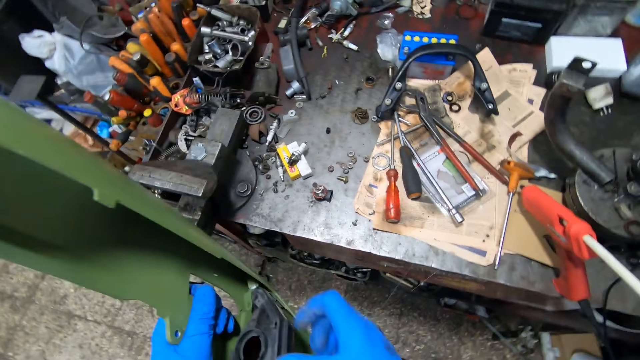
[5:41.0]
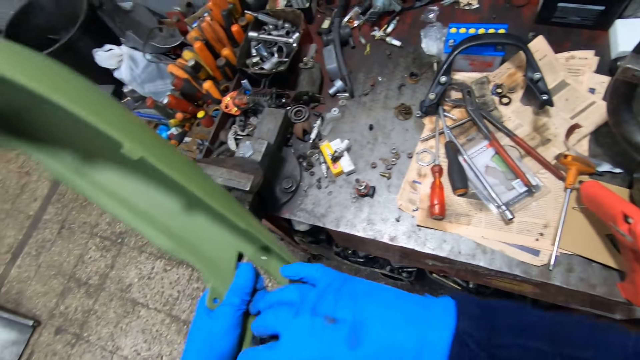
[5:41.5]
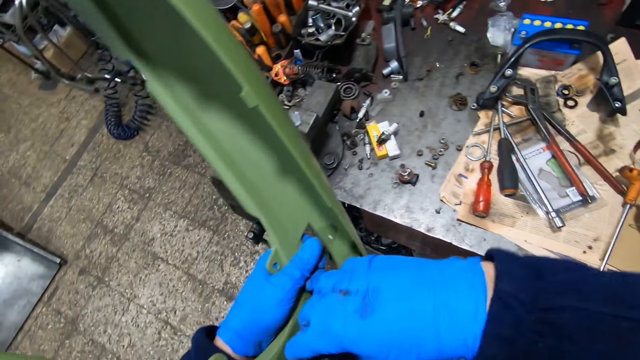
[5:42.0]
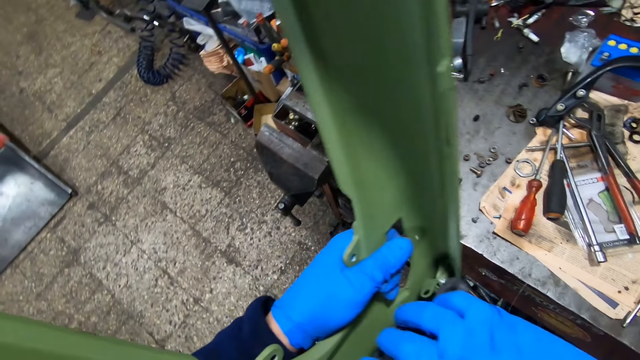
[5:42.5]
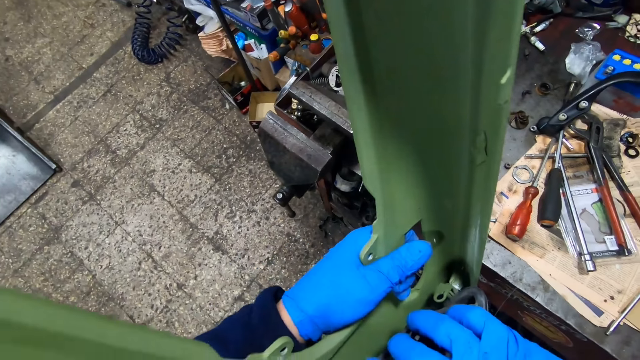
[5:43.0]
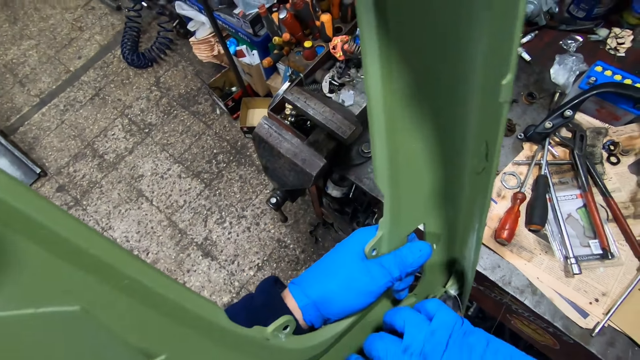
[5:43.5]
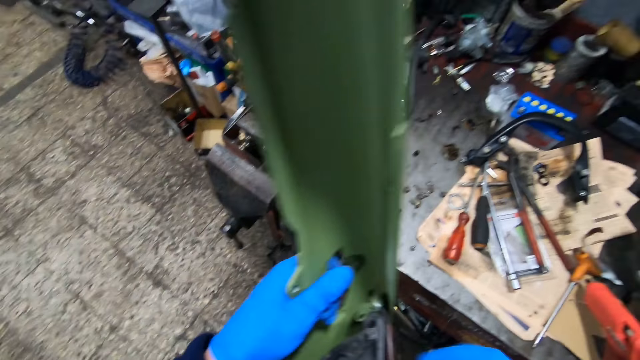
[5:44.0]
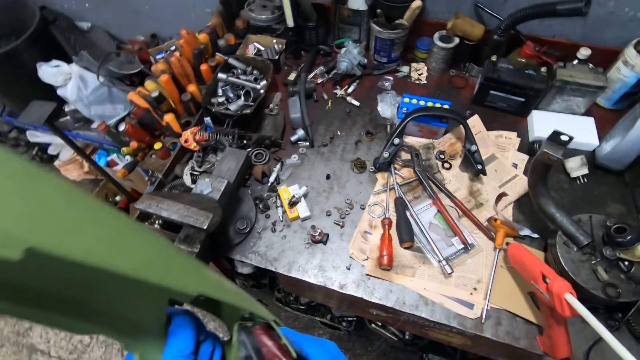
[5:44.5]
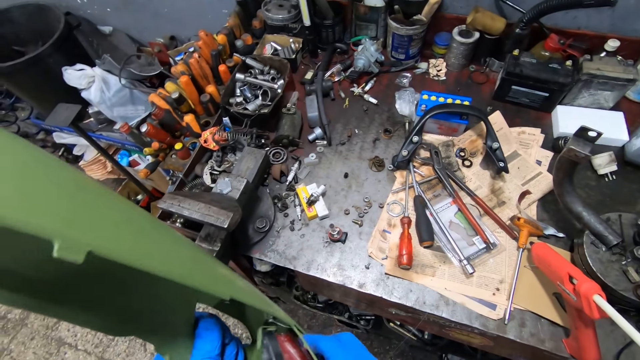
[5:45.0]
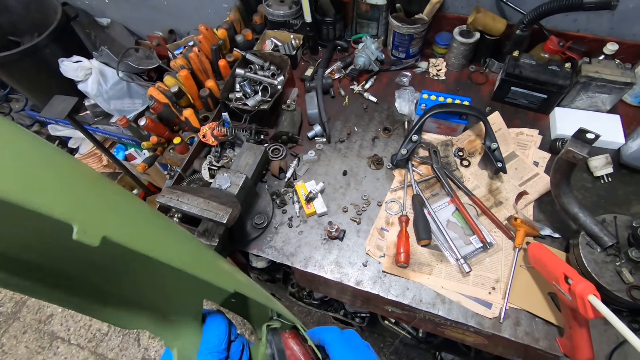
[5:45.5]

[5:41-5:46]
The camera wearer fixes the spare part in the plastic hood.

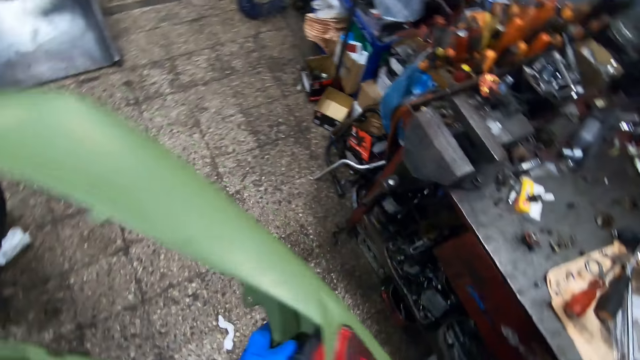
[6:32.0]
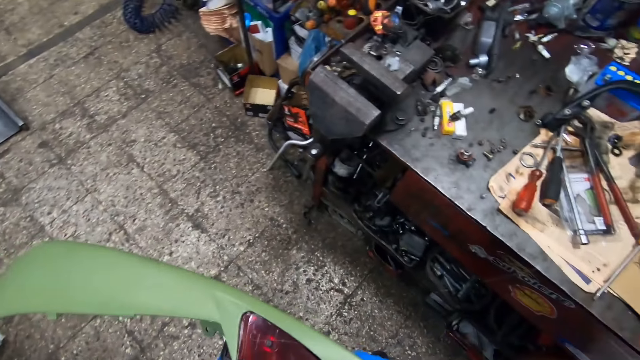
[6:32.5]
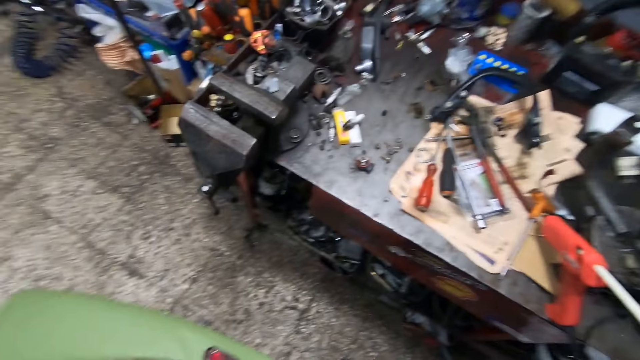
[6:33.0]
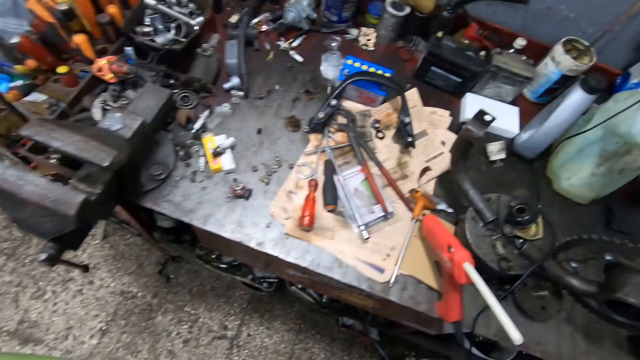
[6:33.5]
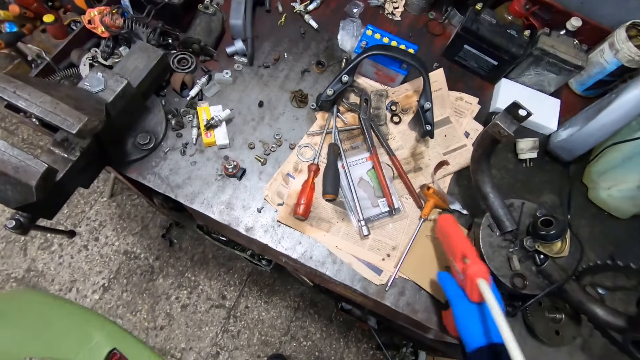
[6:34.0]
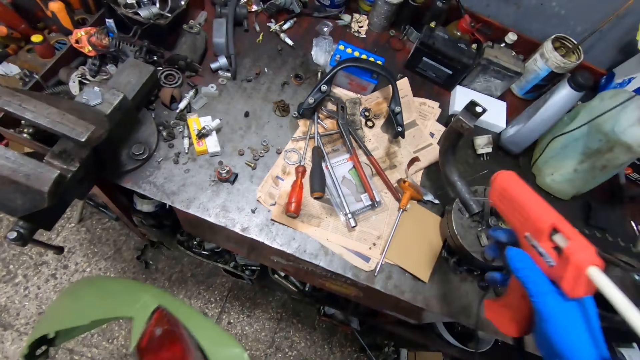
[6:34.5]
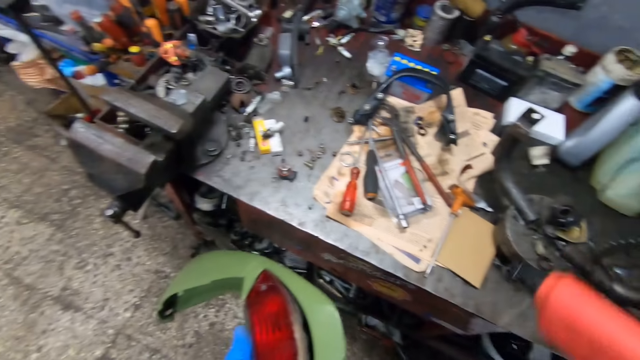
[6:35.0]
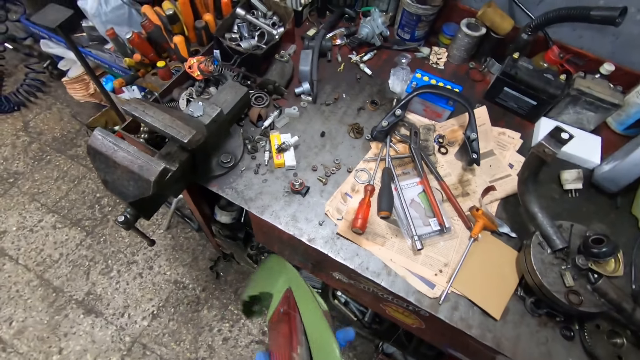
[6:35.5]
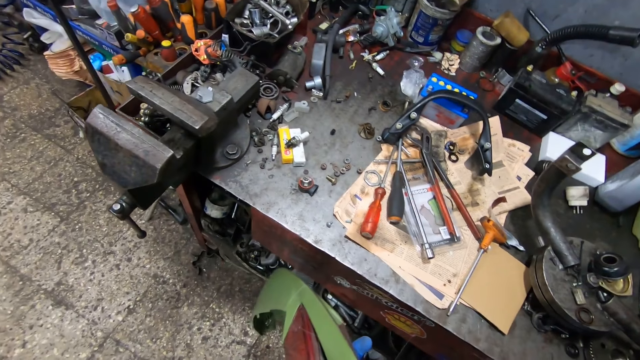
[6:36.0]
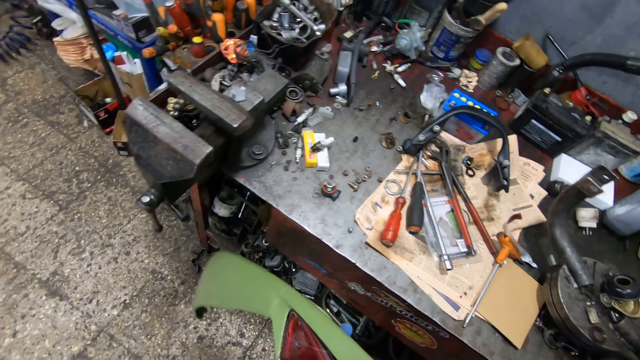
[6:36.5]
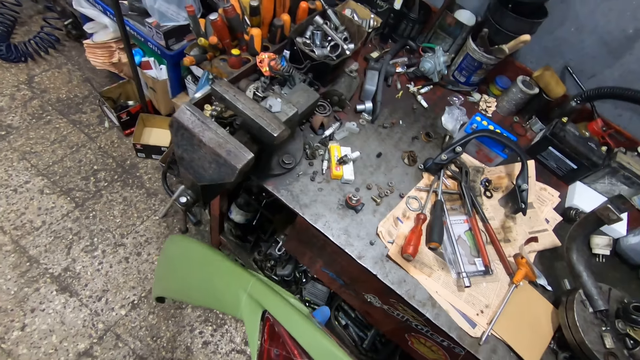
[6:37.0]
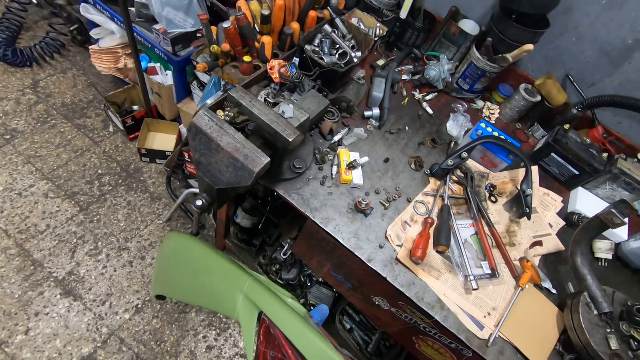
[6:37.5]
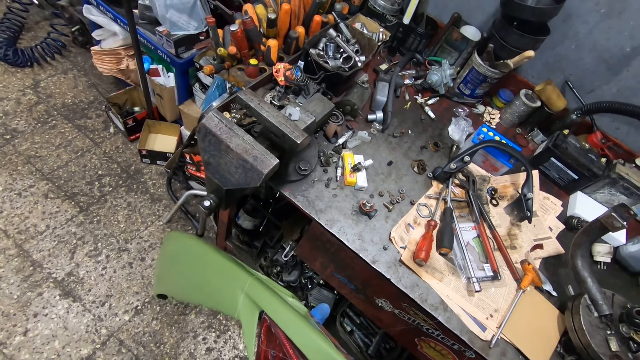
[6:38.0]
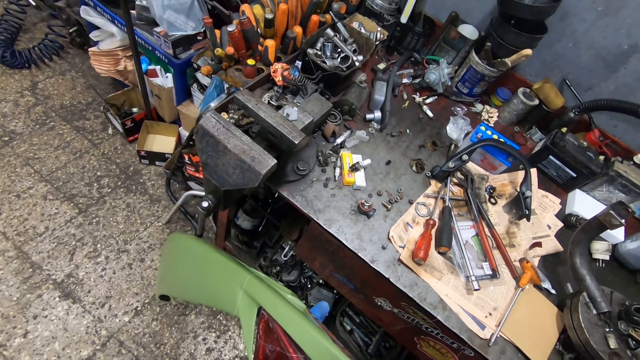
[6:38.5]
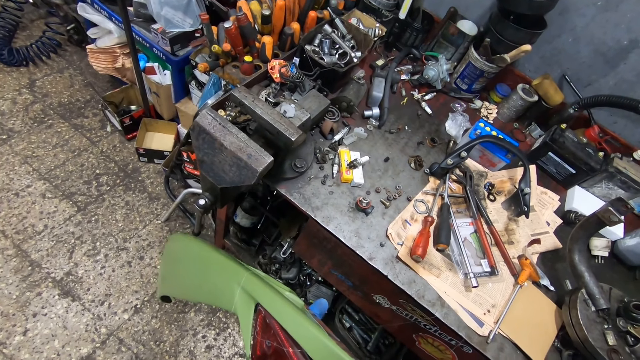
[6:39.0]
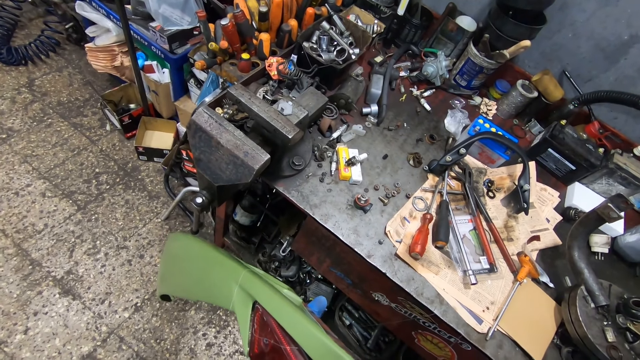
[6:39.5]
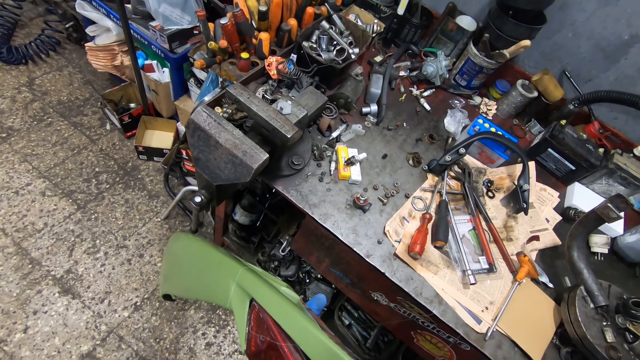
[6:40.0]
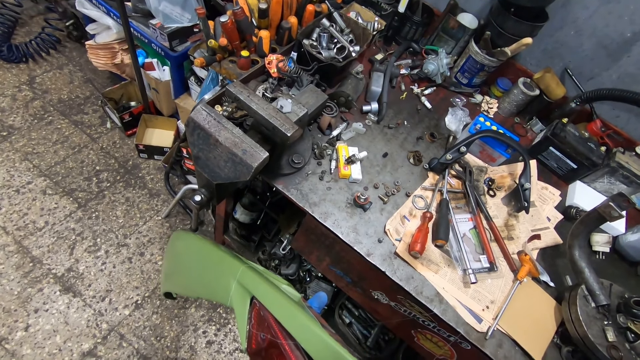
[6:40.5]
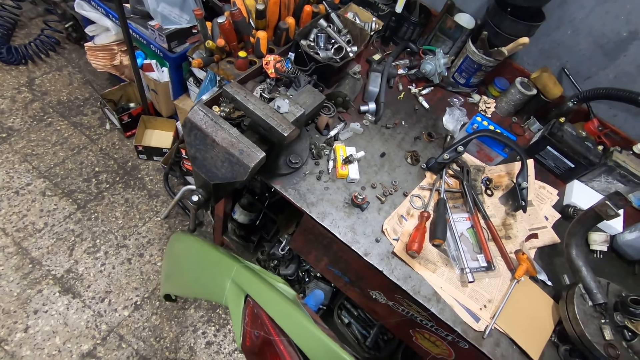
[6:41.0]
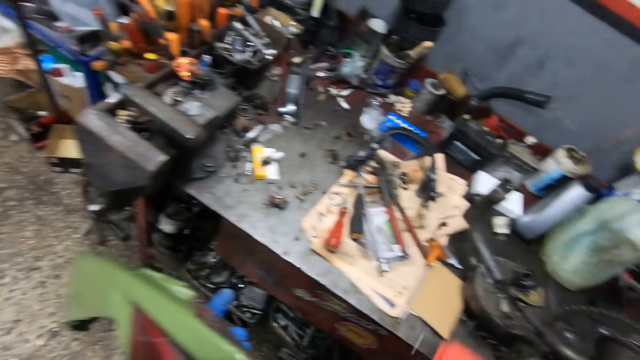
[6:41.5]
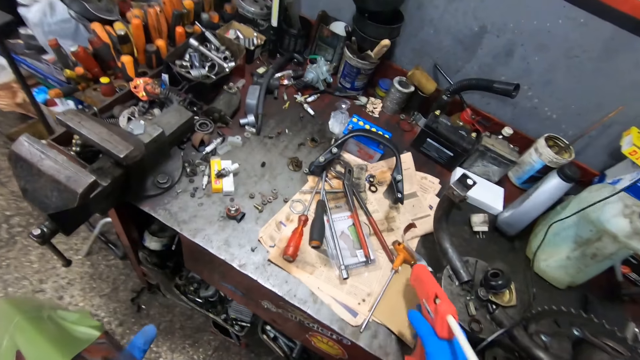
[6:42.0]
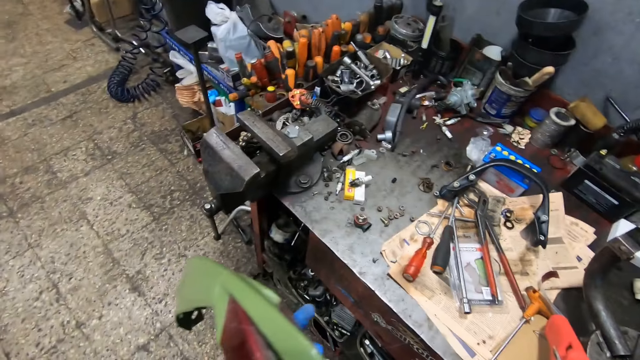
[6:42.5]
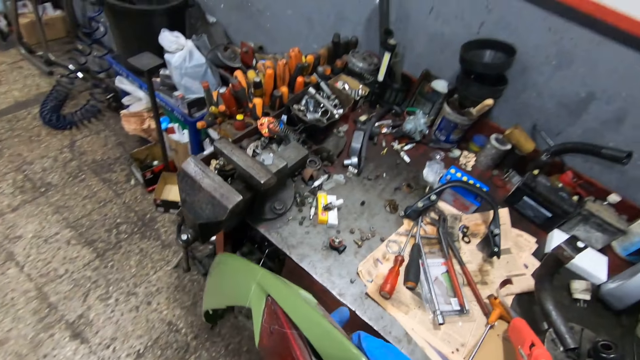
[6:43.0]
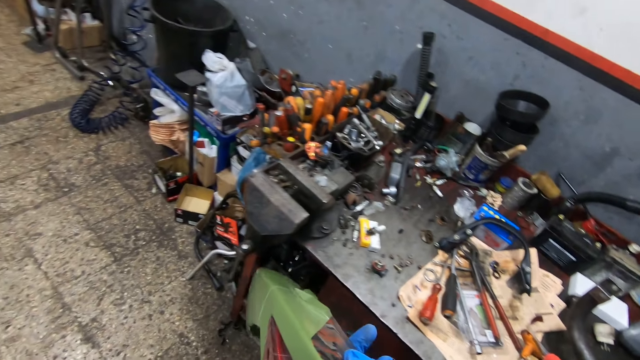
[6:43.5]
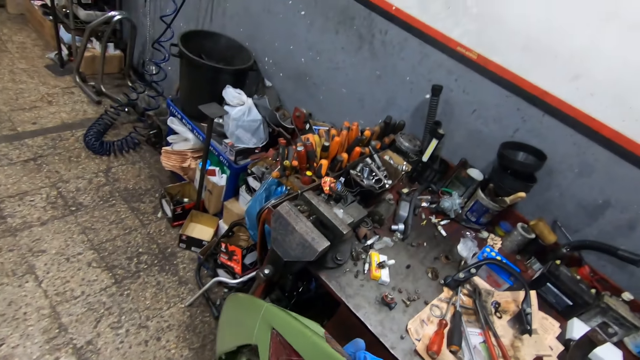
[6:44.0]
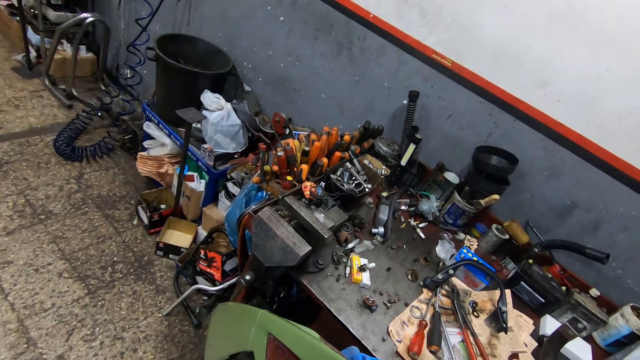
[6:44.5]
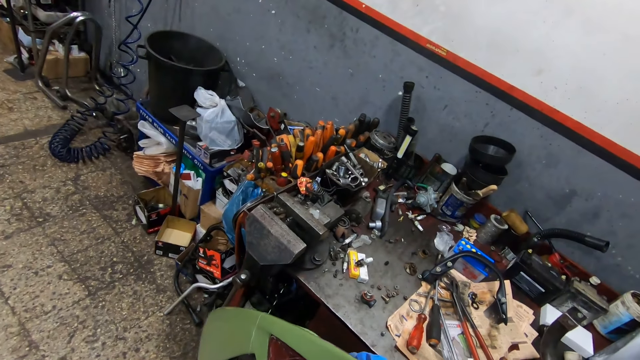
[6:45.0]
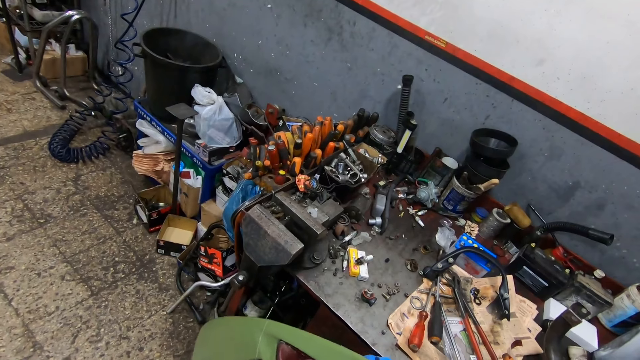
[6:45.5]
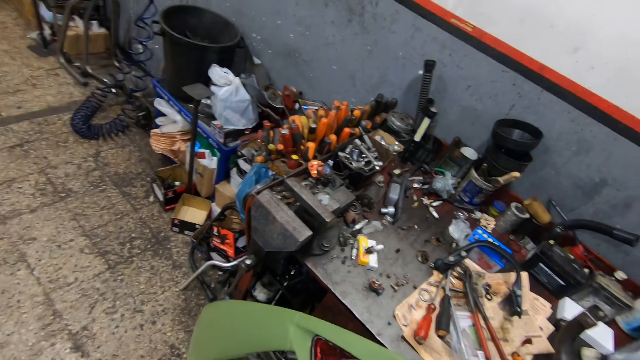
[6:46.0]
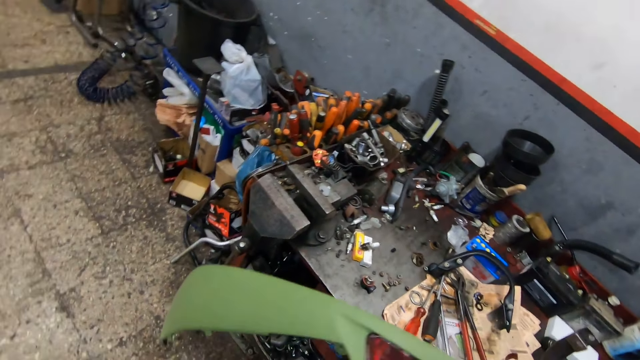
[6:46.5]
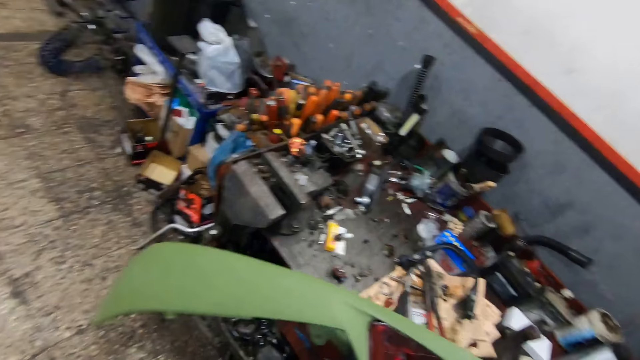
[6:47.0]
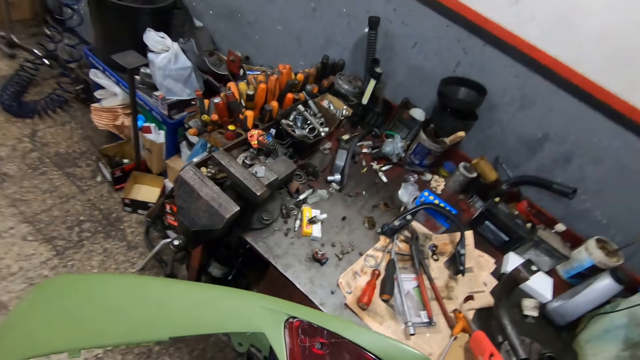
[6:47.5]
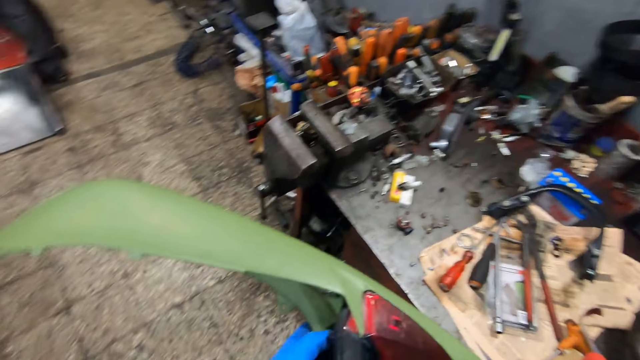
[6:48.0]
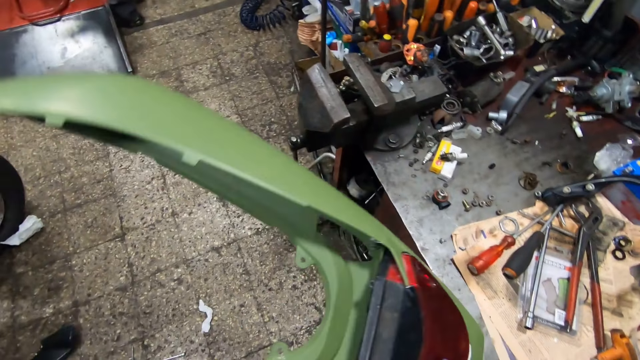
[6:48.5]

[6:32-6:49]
The camera wearer picks up the glue gun on the table with his right hand. He puts glue on the brake light case with the glue gun on his right hand. He drops the glue gun on the table with his right hand. He adjusts the brake light on the case with both hands.
